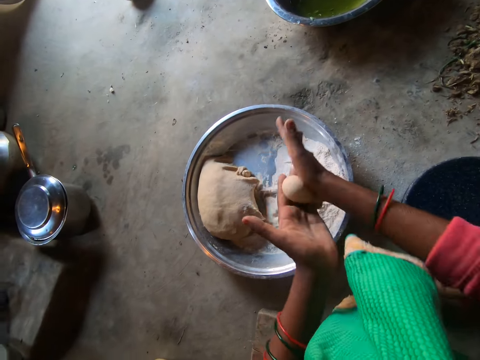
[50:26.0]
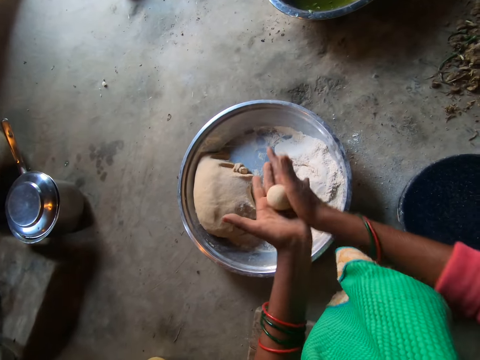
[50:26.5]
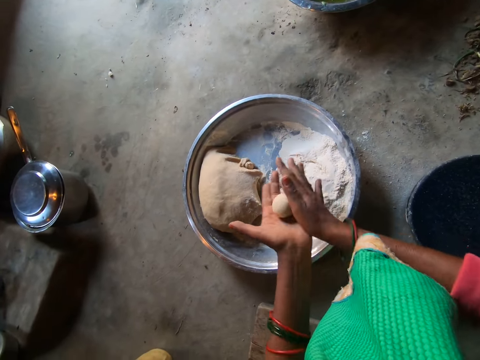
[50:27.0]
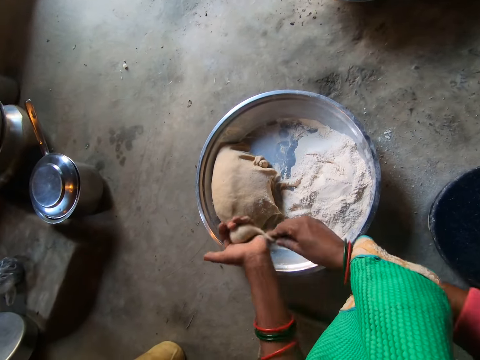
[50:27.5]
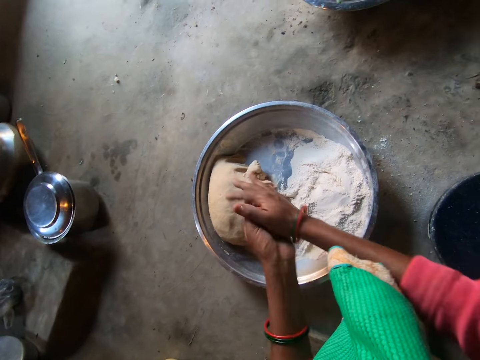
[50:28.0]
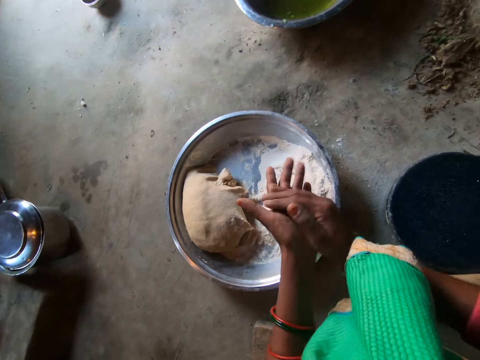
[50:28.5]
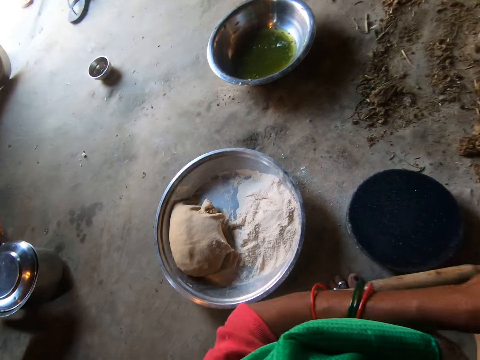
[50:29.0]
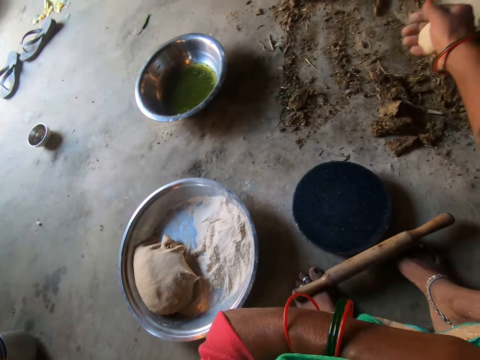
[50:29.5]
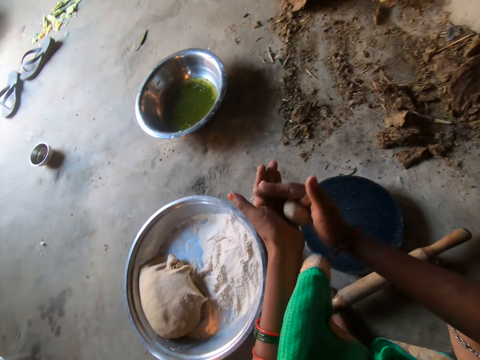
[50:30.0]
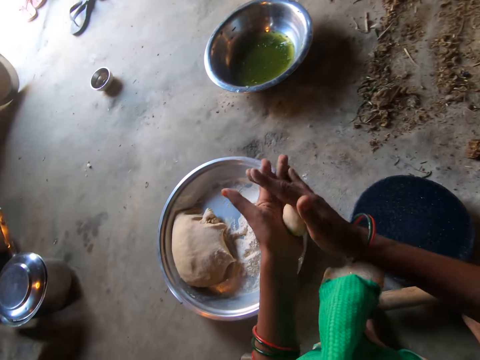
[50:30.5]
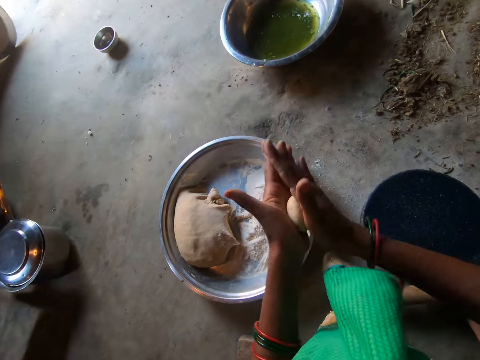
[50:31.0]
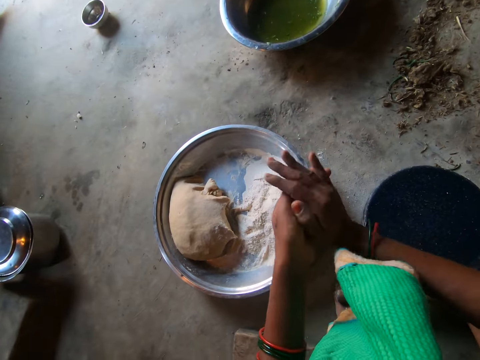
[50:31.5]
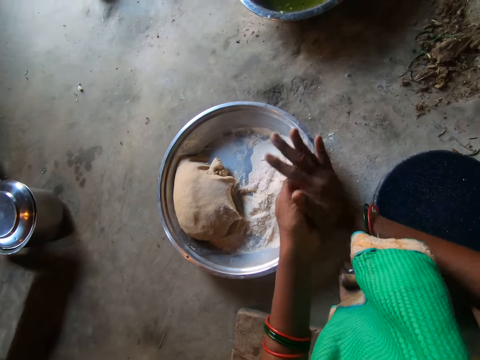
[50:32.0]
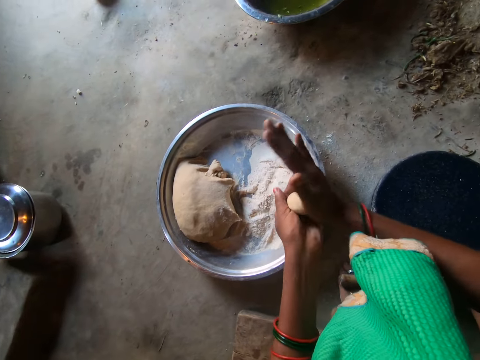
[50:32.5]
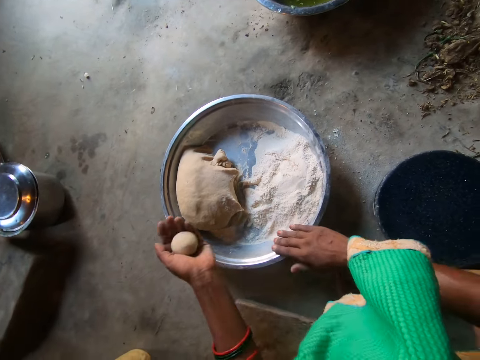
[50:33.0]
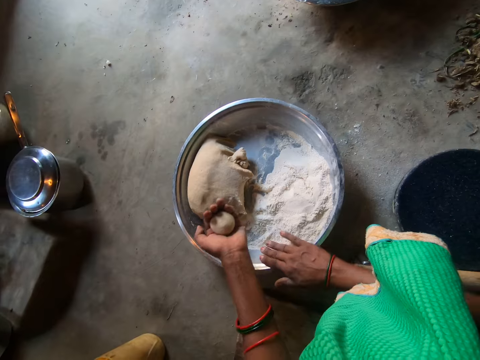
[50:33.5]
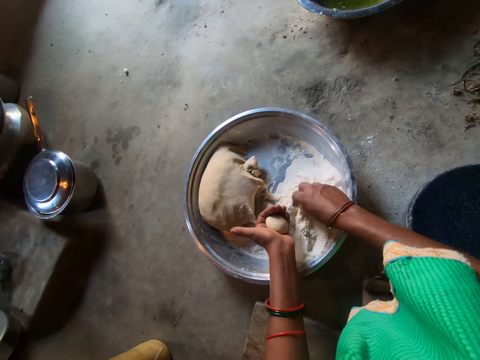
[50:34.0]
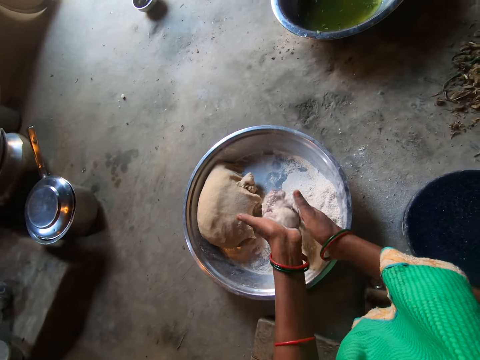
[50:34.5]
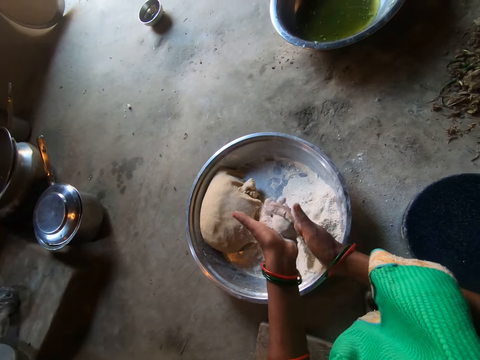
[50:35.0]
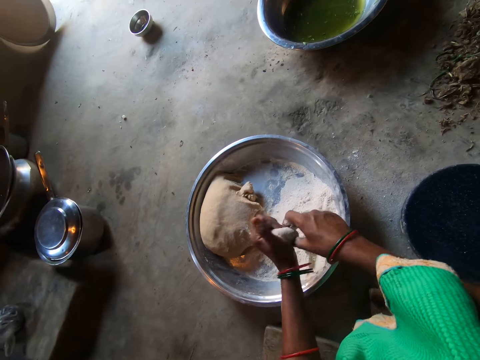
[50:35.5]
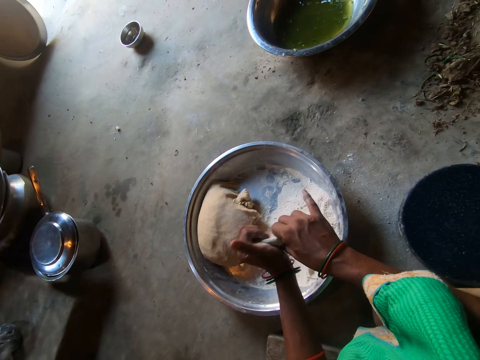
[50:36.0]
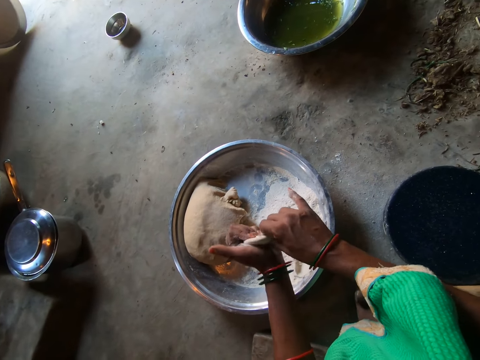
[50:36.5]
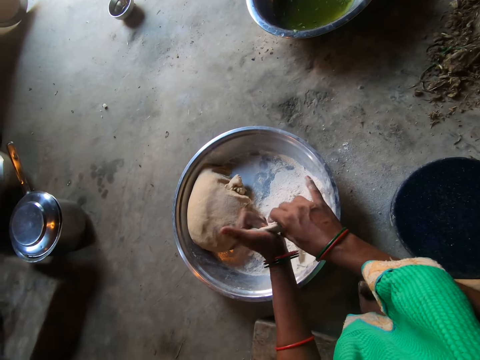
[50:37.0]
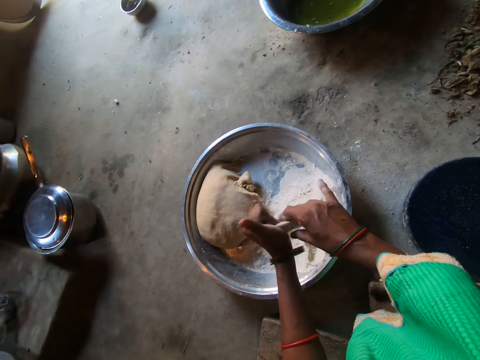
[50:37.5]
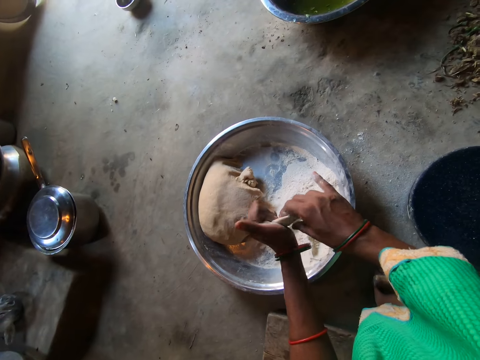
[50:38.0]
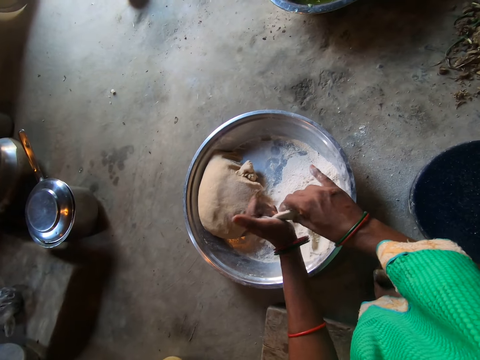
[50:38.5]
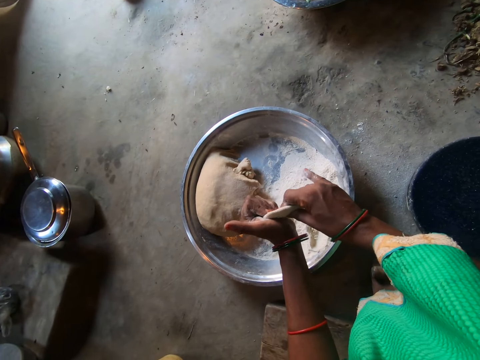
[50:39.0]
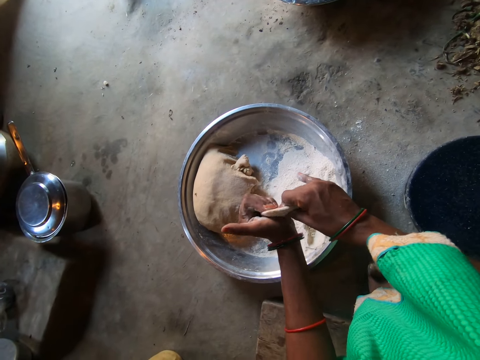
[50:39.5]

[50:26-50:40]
The camera wearer puts the dough to the heap. She rolls the dough in her hands. She folds her cloth. She taps the basin. She picks up flour. She applies flour to the dough. She rolls the dough in flour. She makes the dough.

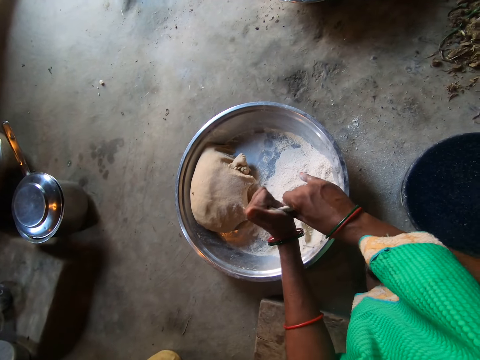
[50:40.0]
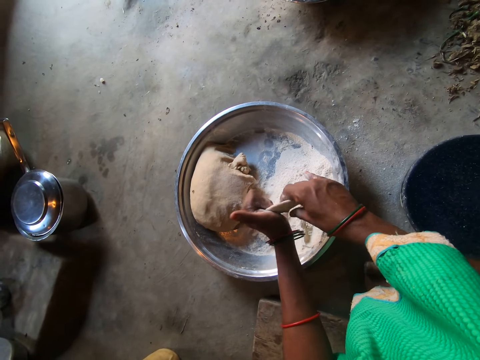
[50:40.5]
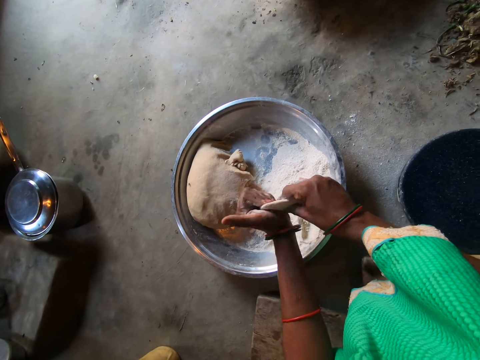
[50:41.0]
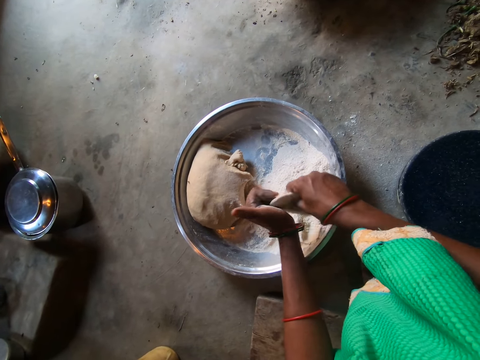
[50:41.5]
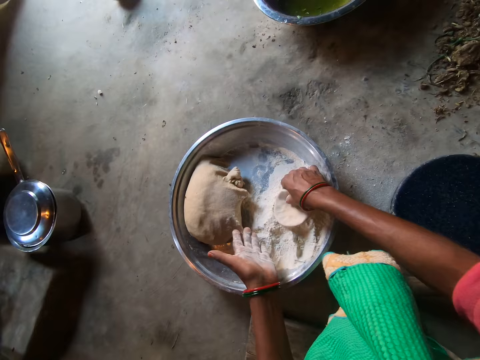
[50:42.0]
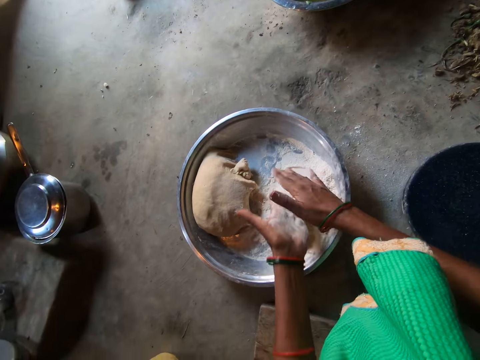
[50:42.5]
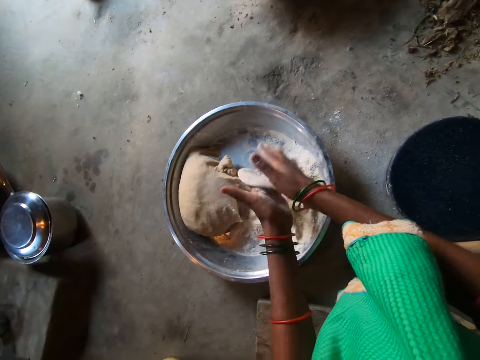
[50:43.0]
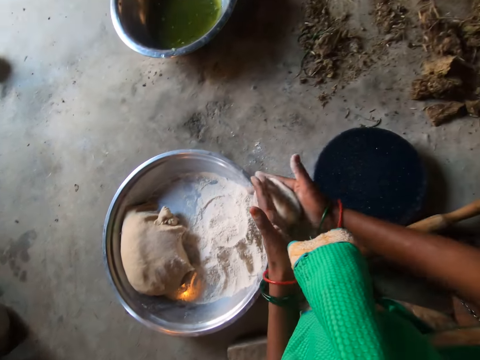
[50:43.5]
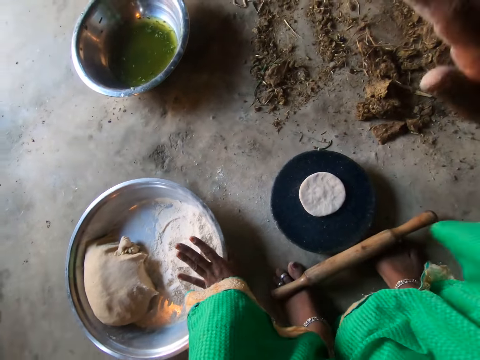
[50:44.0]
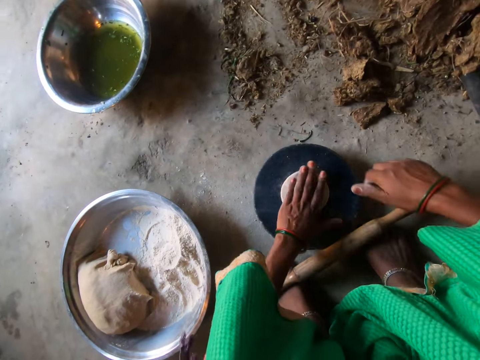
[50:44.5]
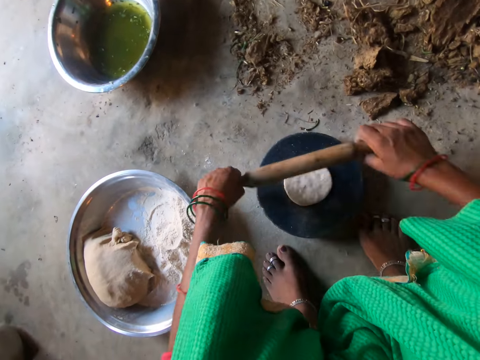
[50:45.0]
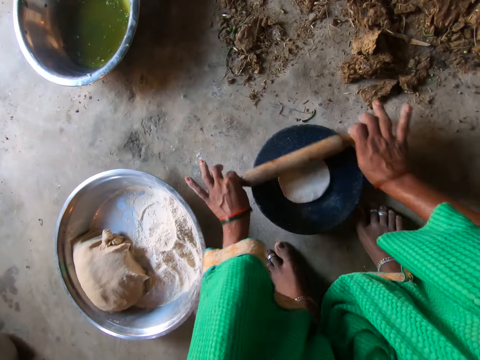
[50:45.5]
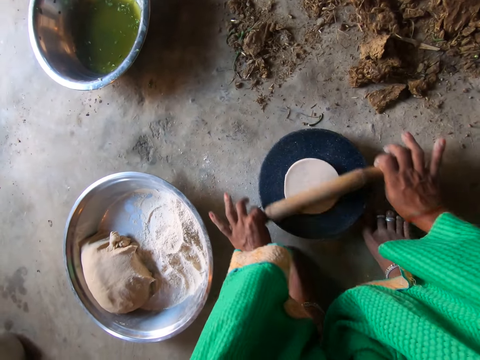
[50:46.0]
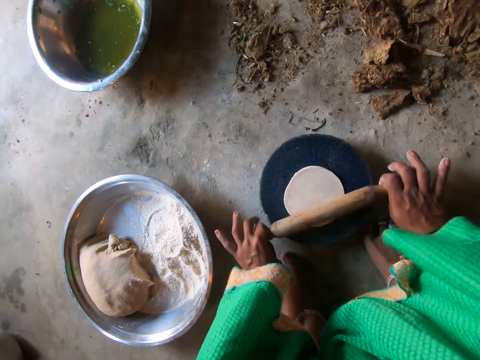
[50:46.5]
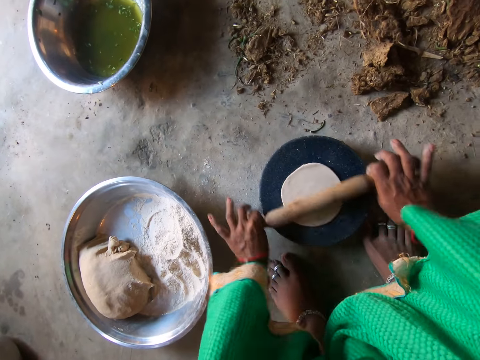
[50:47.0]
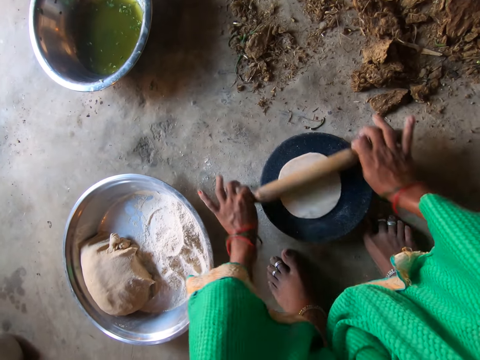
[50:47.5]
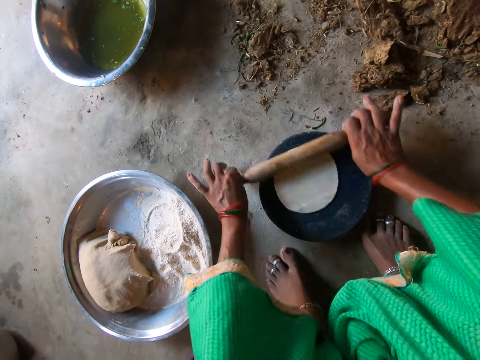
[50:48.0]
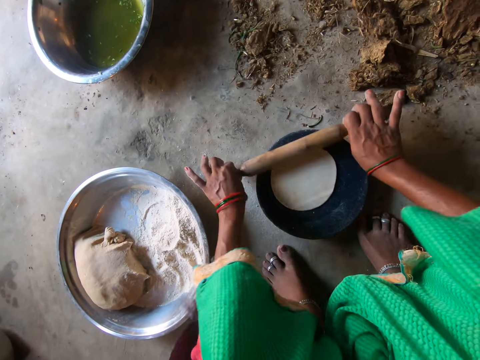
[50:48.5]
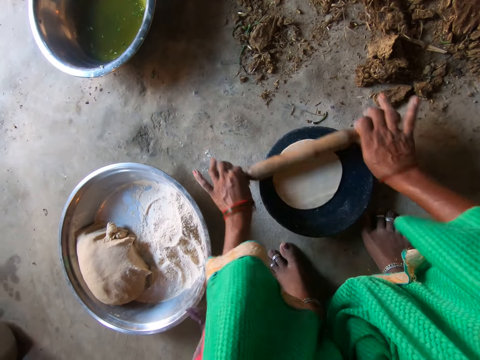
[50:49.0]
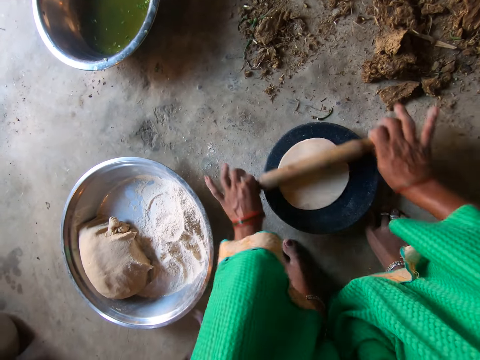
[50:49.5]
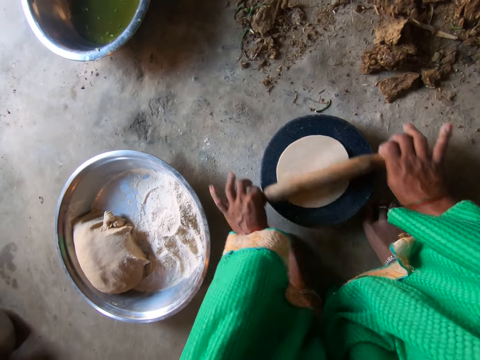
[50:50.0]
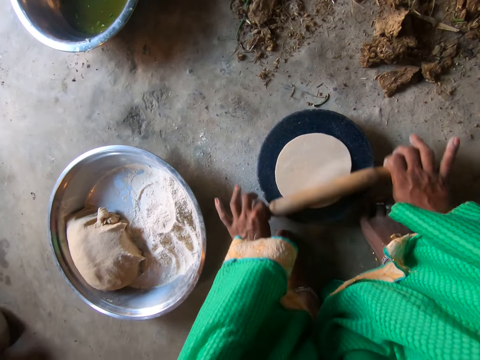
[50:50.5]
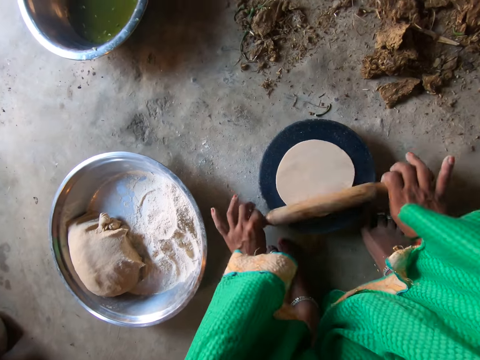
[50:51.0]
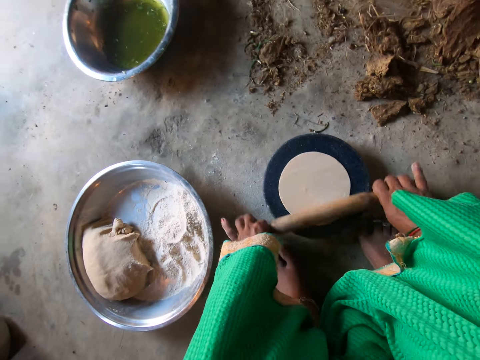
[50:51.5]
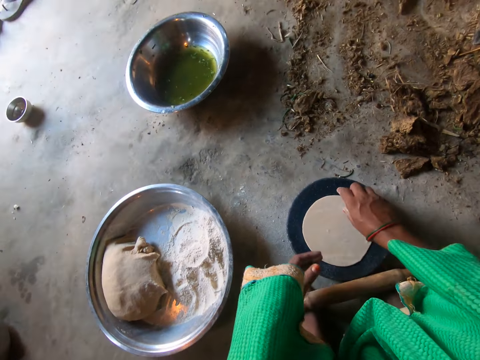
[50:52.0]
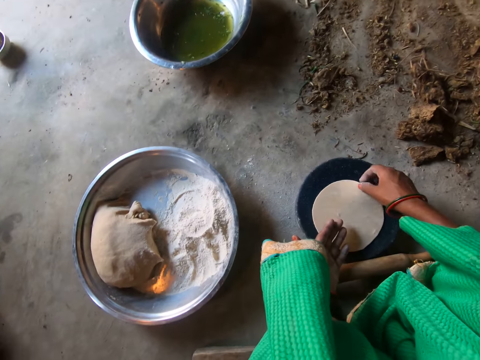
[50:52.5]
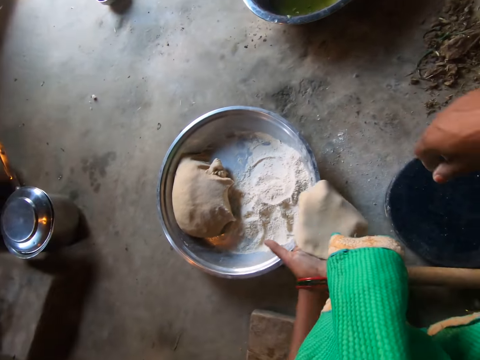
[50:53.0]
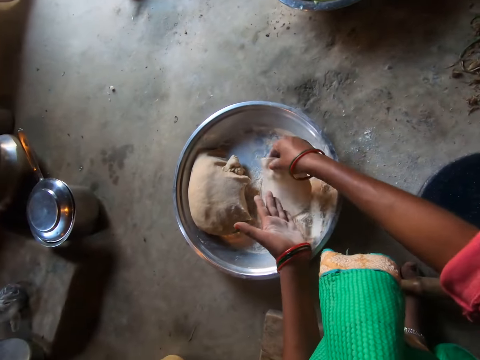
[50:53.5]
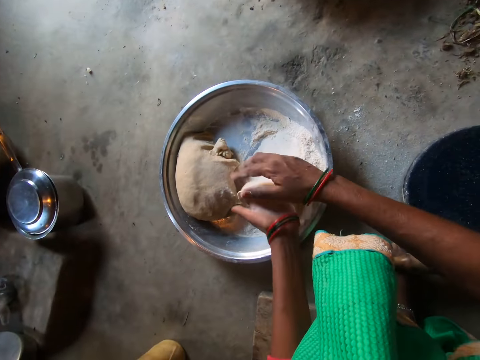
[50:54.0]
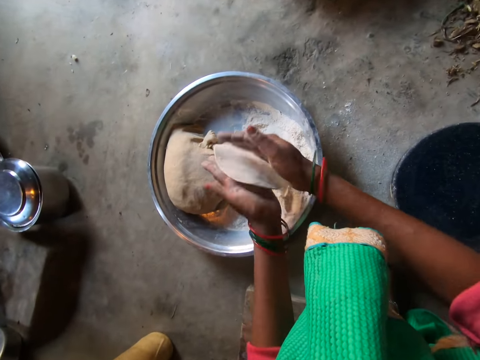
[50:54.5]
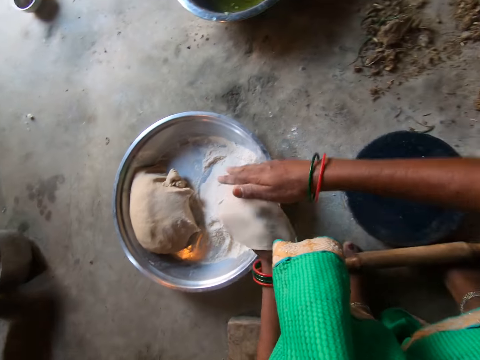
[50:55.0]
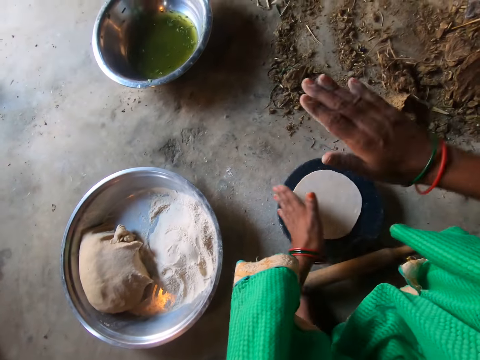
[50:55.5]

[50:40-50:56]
The camera wearer drops the dough in flour. They make the dough. They drop the dough on the rolling board. They roll the dough. They take the dough. They drop the dough in flour. They make the dough.
